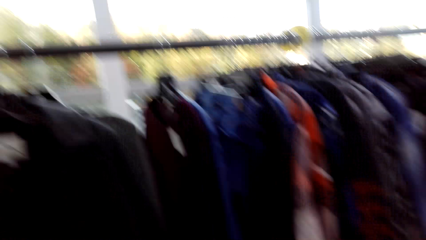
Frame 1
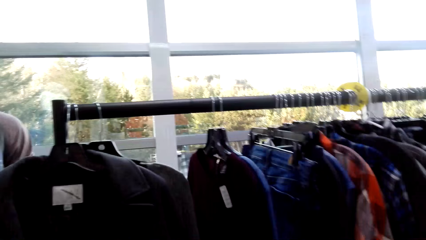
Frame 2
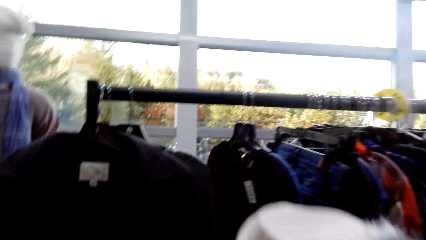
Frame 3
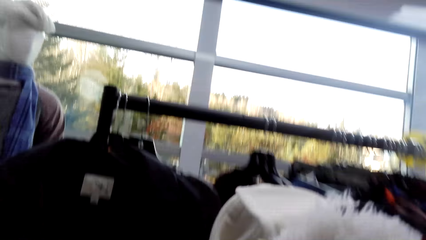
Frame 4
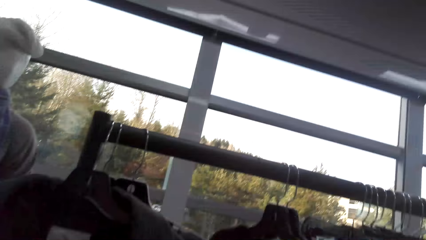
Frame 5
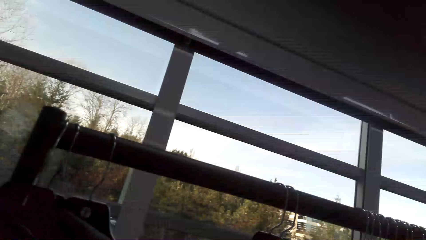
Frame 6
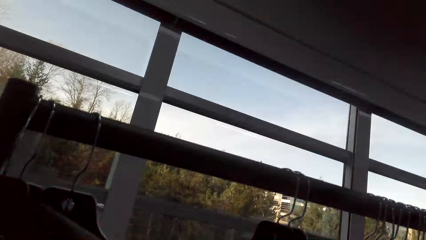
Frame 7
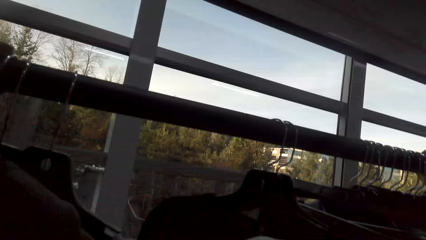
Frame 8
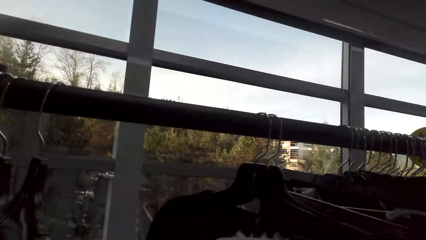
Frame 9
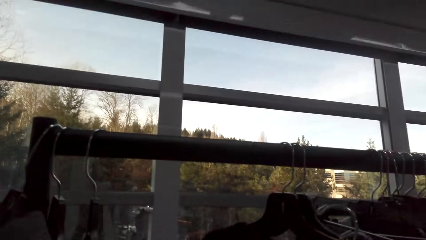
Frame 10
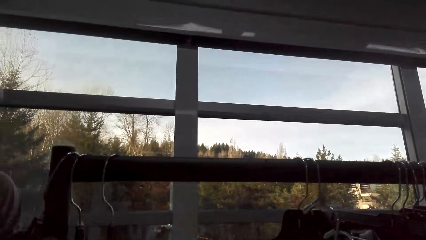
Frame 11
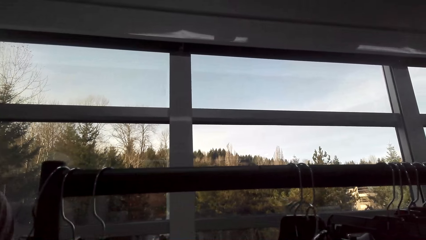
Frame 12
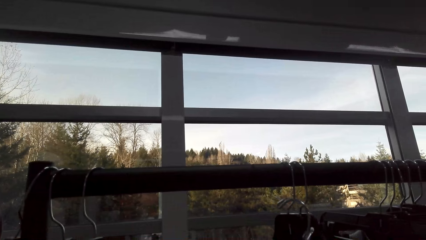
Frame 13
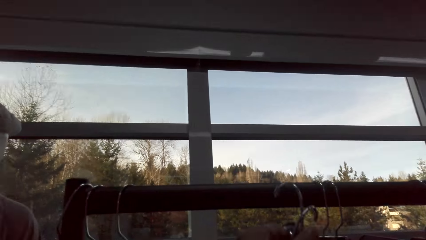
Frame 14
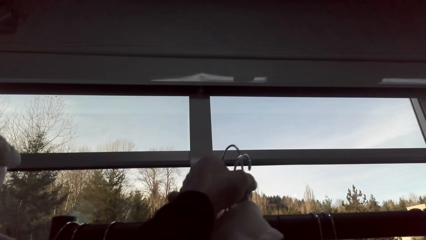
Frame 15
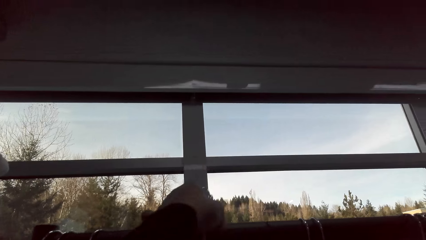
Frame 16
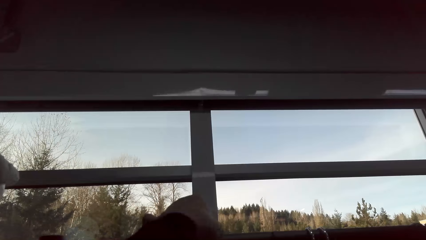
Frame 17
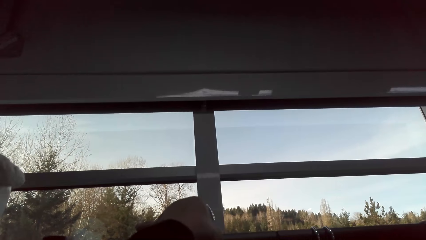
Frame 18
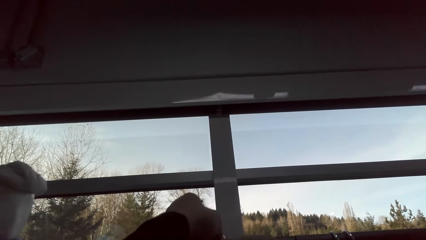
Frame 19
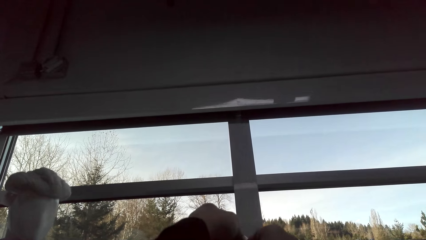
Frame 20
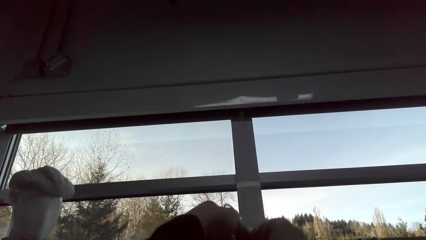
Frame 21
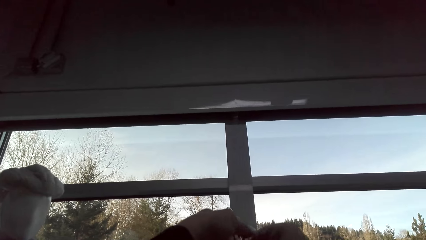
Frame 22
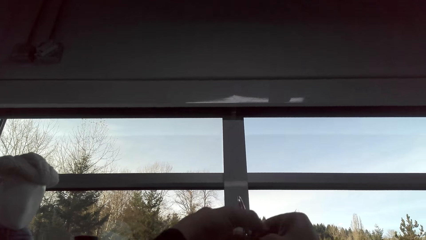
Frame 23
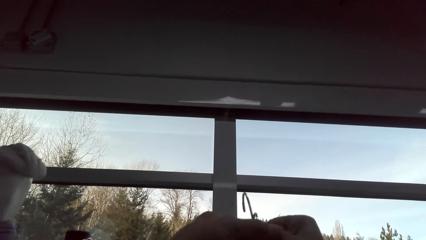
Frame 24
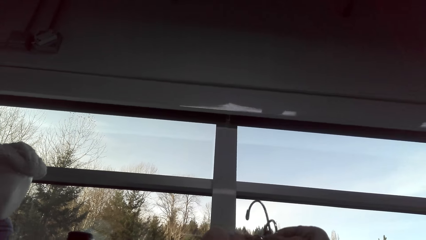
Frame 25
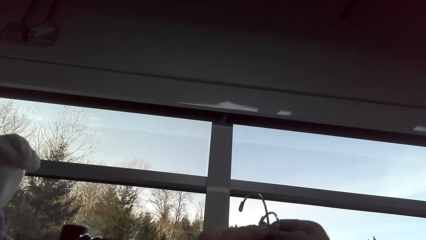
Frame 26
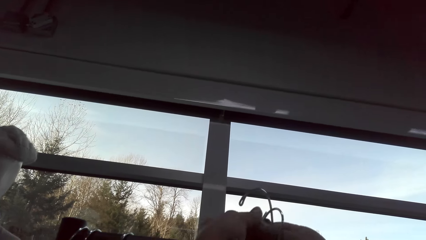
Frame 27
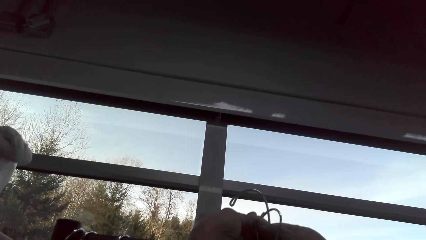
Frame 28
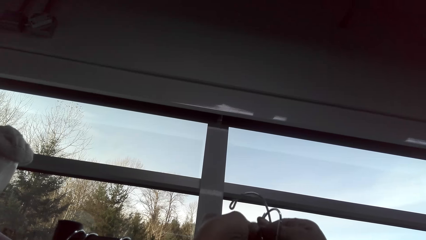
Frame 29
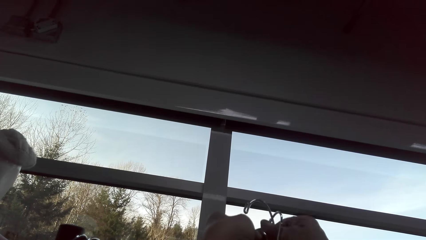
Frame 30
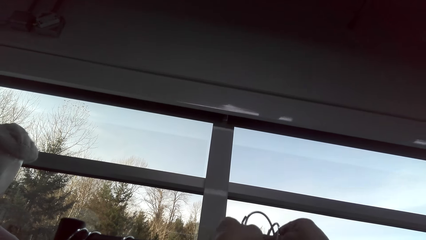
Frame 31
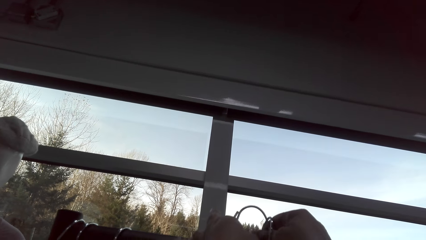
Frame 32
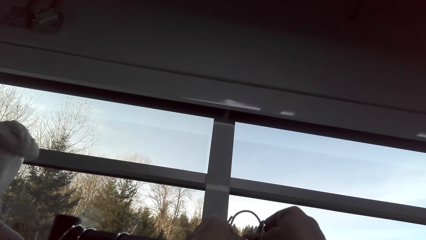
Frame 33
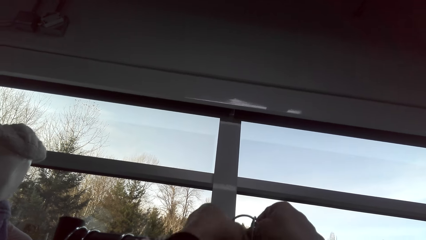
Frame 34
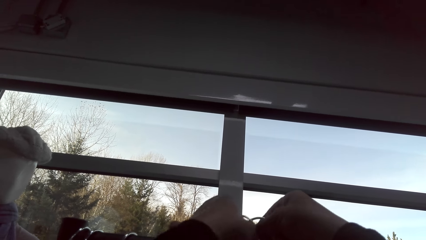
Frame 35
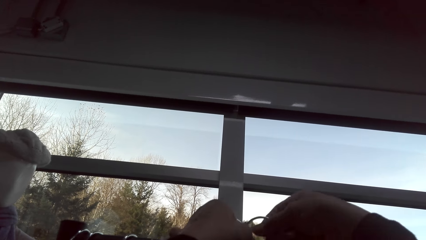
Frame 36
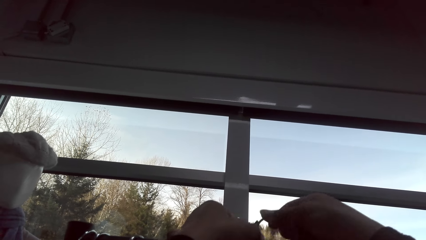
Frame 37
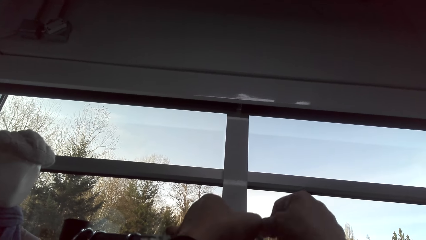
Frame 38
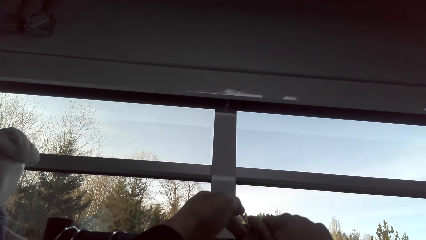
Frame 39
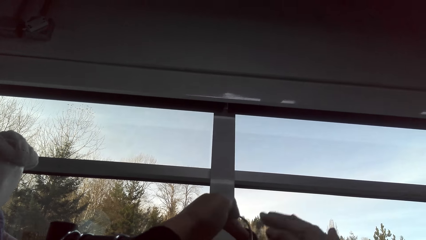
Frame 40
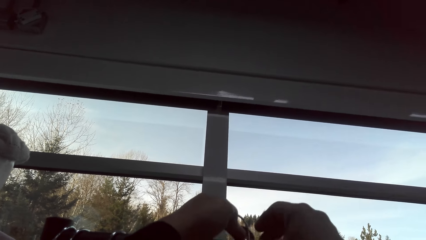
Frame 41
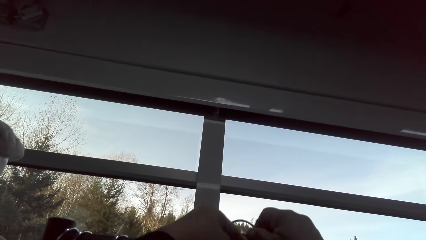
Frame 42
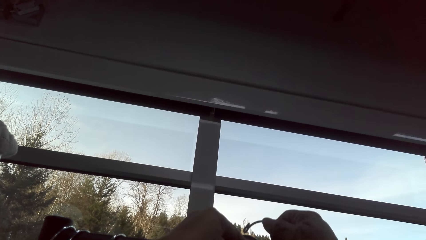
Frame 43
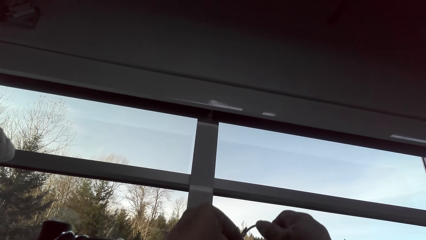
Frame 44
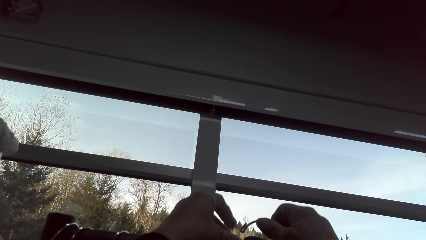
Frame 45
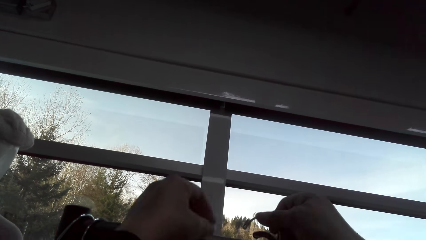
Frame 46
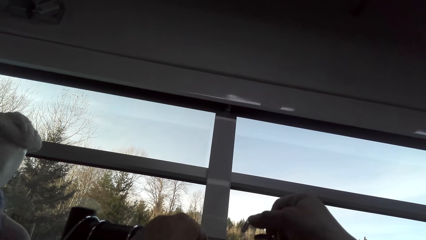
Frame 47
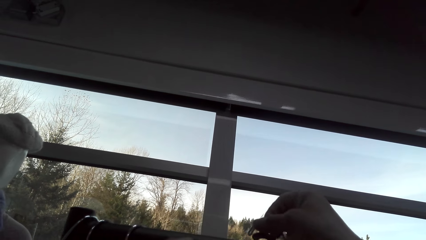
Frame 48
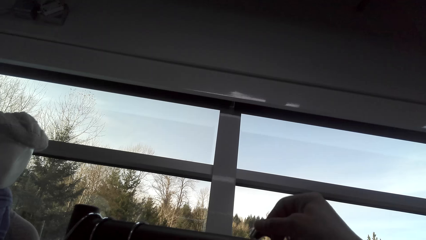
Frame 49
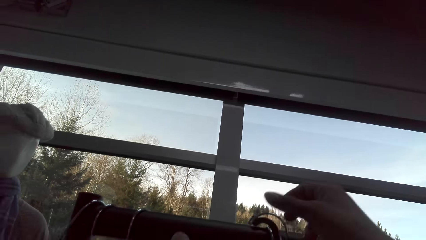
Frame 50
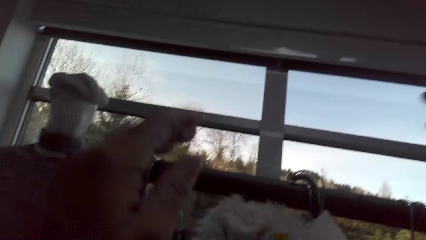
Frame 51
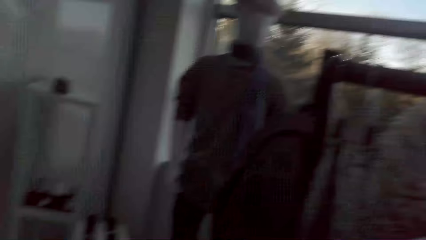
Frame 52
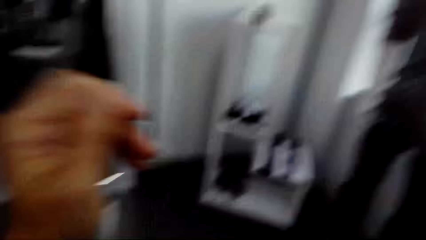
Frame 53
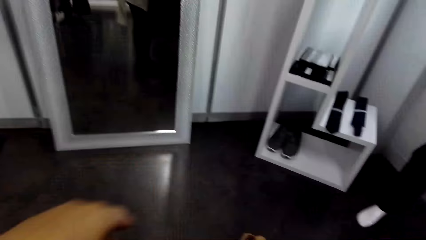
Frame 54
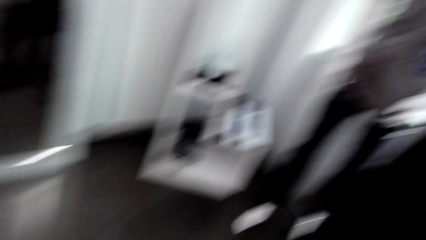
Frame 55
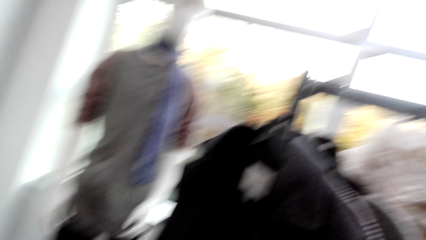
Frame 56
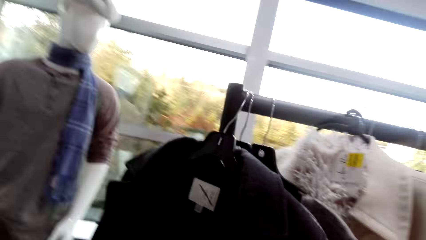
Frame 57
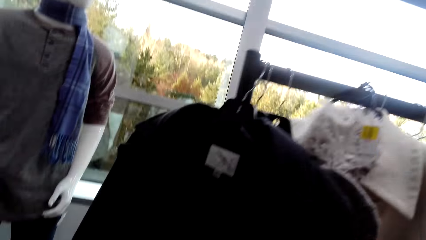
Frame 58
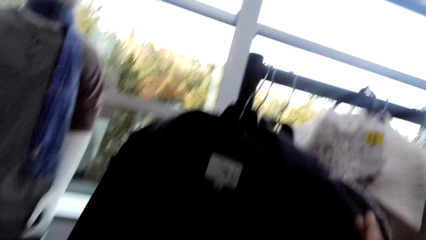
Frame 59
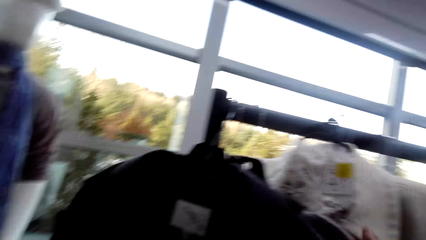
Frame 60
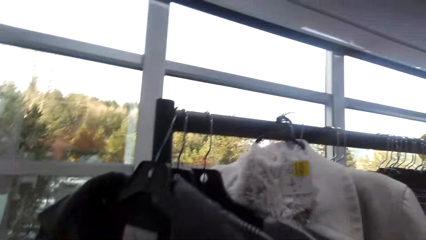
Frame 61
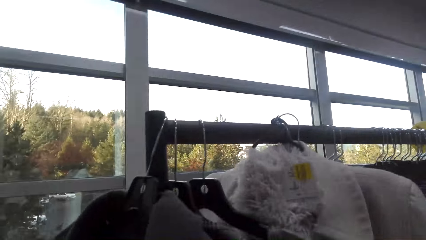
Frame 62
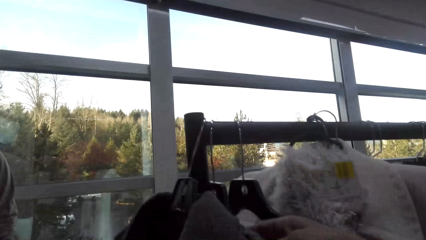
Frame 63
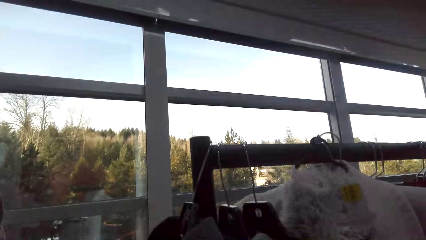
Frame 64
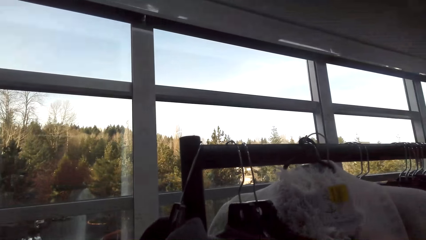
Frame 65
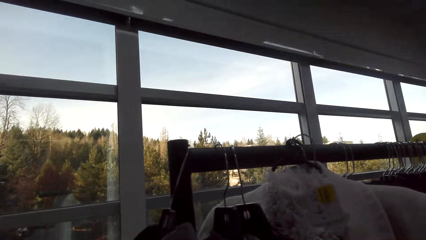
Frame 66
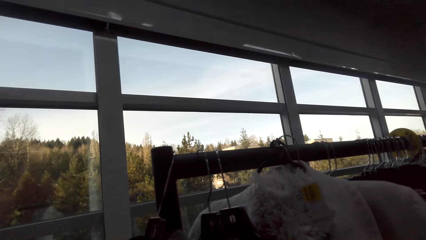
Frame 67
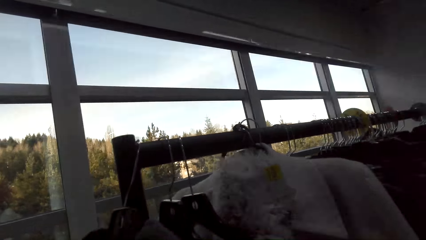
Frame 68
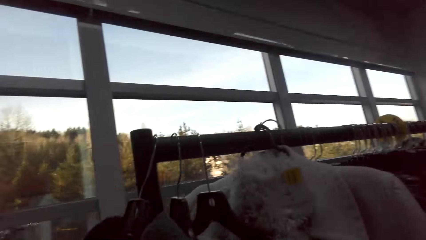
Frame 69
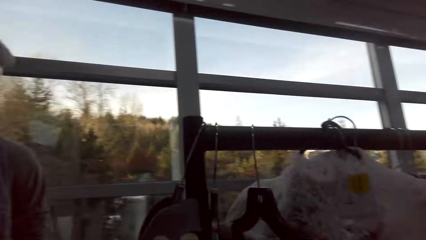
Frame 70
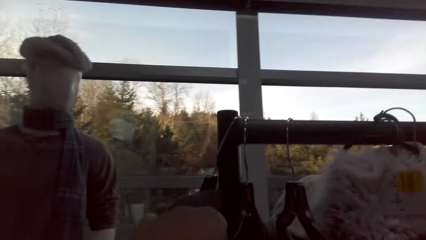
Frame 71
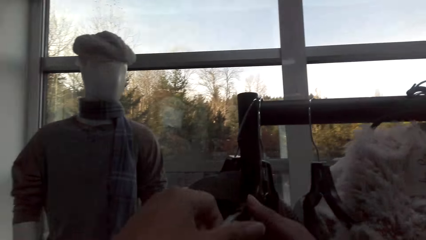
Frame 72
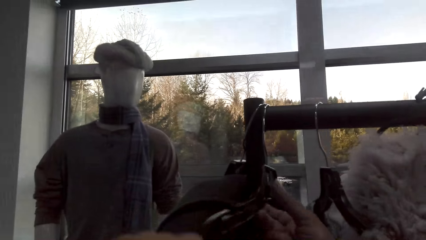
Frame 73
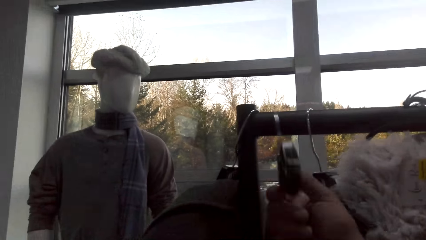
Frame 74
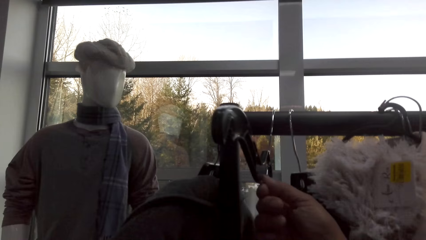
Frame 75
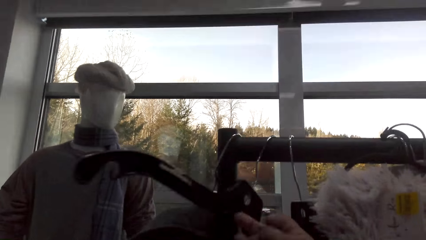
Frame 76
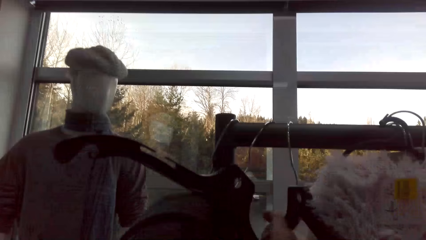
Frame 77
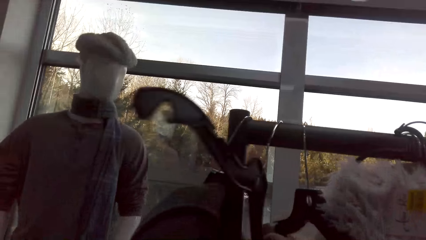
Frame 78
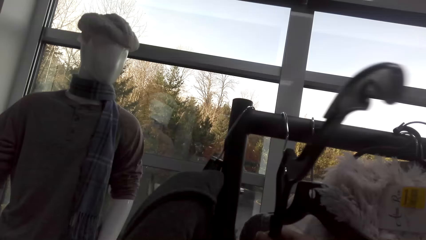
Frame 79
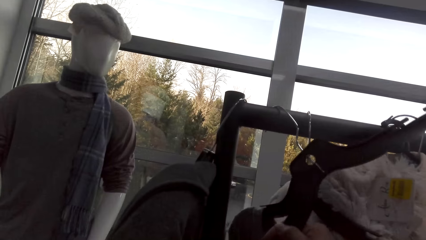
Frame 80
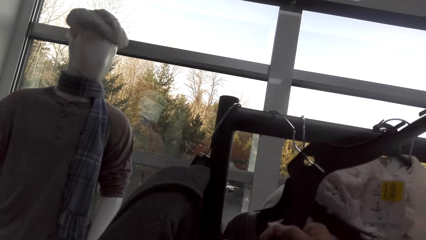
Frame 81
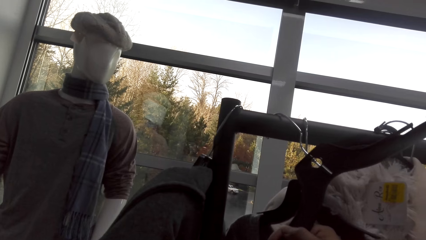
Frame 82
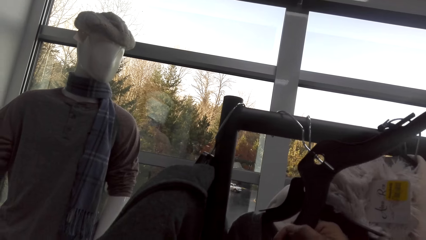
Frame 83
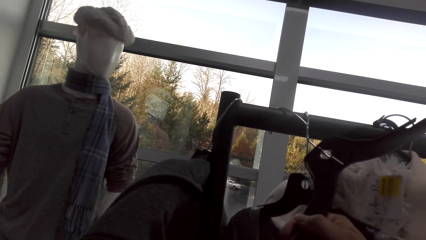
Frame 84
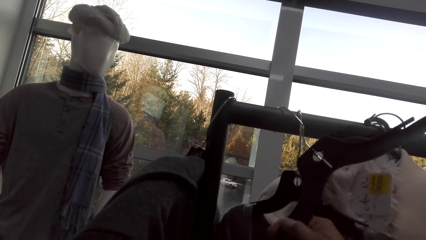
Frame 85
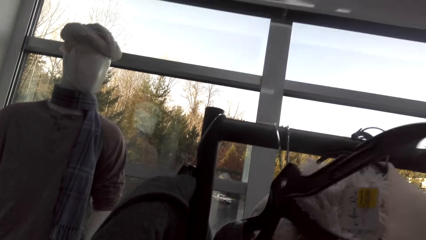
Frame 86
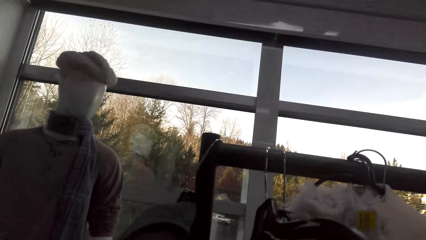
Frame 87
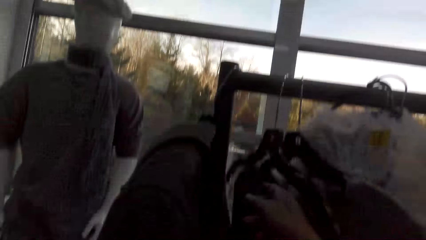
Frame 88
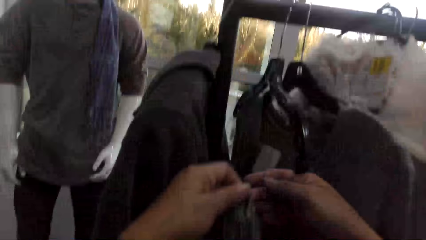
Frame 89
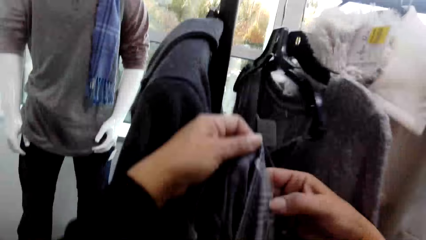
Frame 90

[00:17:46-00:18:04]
The camera wearer removes a cloth from the hanger.
